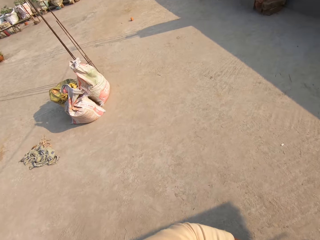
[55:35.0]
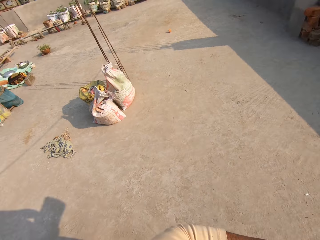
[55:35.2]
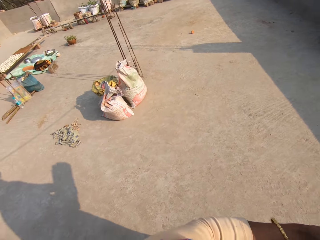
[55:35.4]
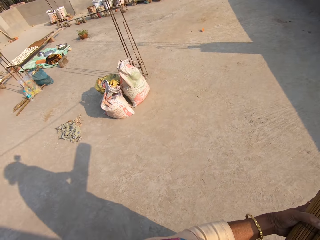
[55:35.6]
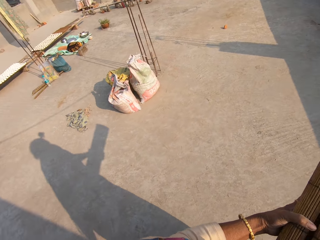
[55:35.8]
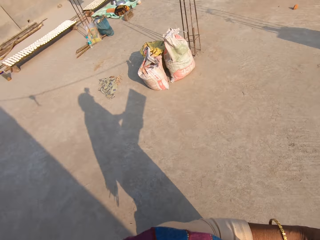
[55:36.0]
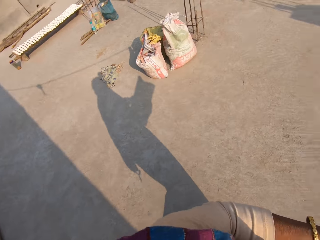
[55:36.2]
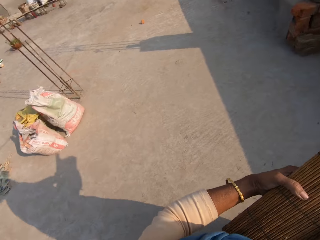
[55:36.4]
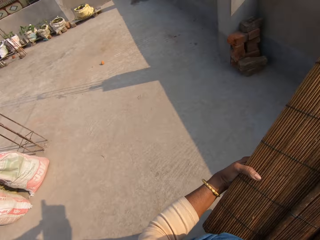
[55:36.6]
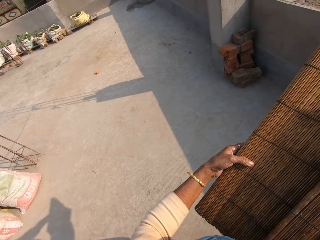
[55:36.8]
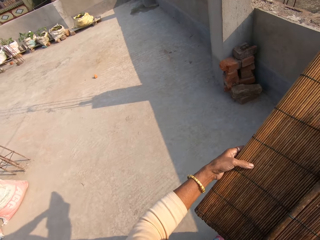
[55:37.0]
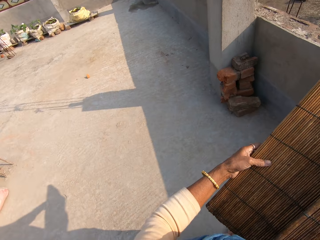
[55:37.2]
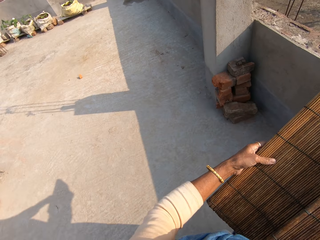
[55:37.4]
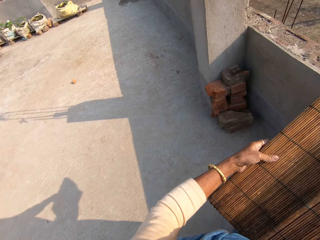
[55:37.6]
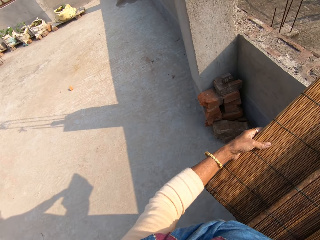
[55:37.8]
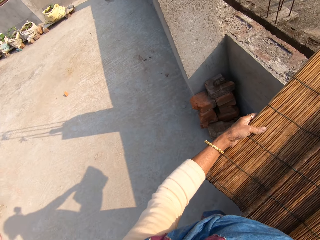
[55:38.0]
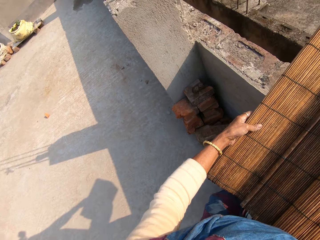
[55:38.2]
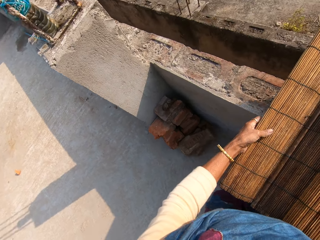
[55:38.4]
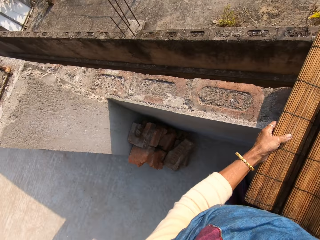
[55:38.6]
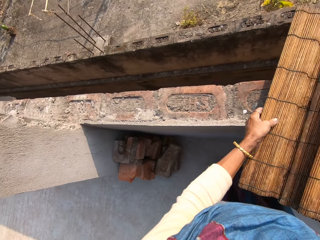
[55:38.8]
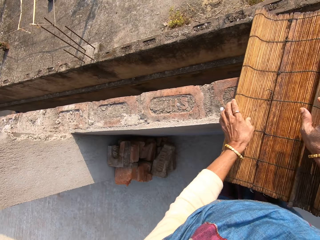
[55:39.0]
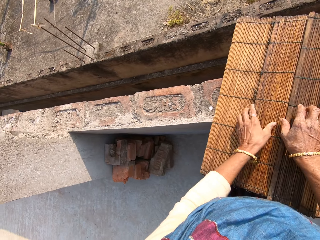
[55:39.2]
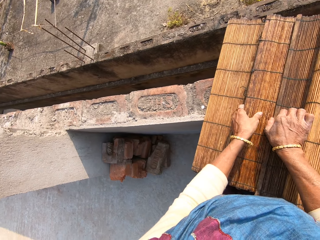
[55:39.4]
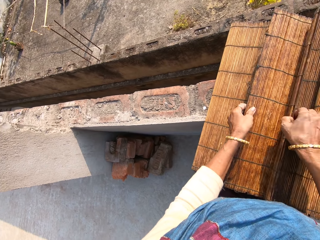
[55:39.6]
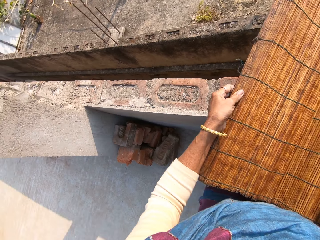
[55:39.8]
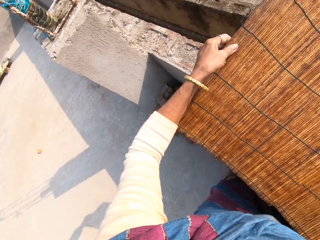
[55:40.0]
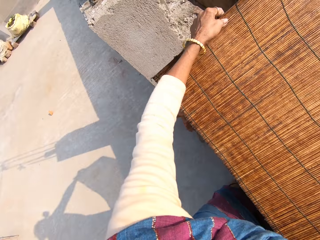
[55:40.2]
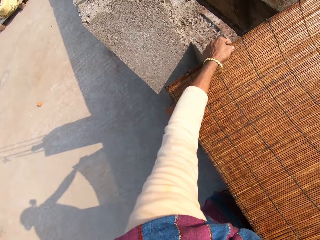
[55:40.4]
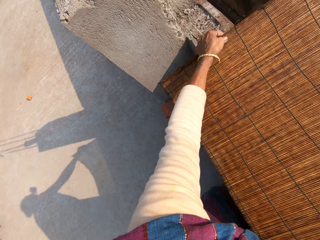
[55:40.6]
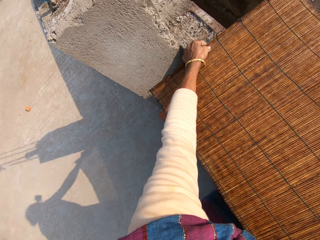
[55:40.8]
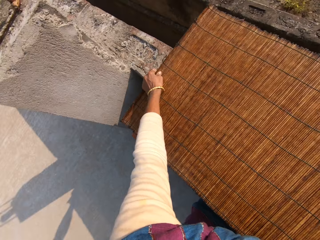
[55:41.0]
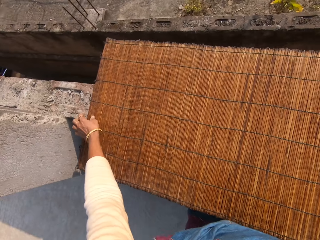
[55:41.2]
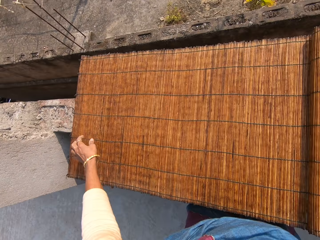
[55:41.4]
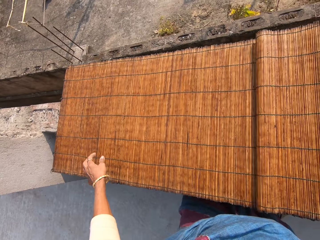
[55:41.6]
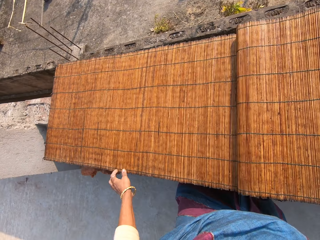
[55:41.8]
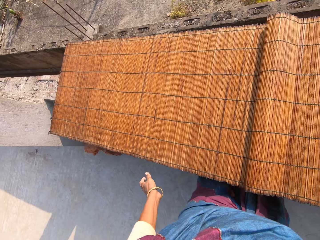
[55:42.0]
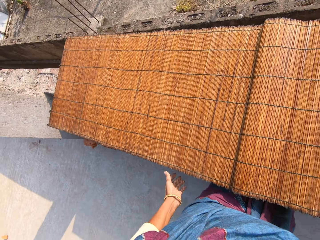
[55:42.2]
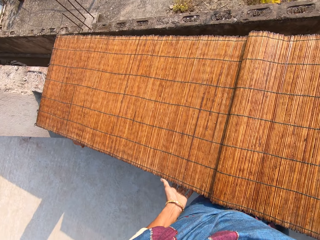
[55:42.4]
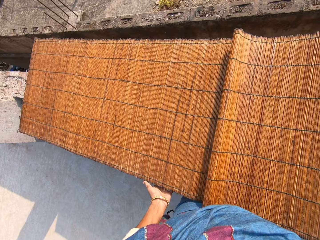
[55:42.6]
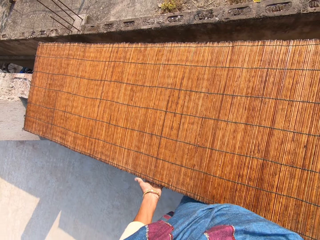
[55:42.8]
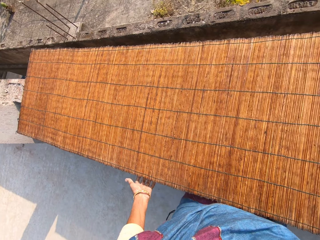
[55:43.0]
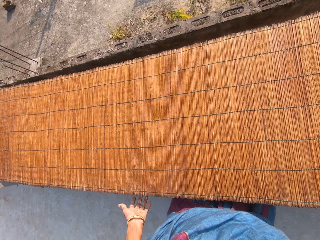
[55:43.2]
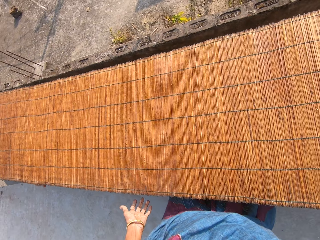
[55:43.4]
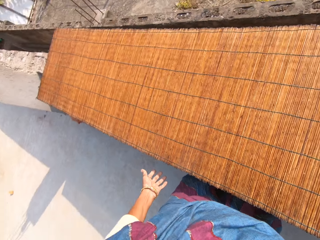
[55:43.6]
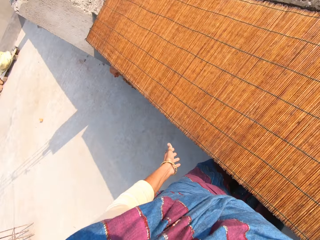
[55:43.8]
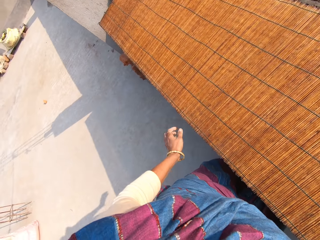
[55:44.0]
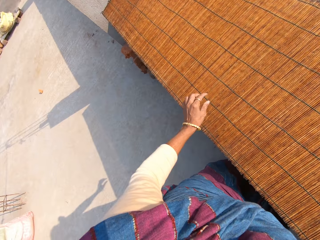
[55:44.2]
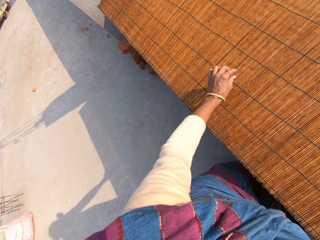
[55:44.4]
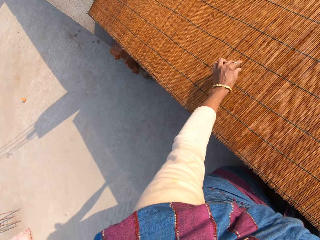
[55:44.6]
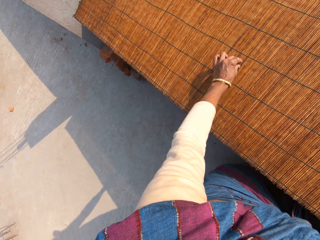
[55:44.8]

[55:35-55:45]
The camera wearer walks around. They spread the mat on the wall with both hands. They drop the mat.

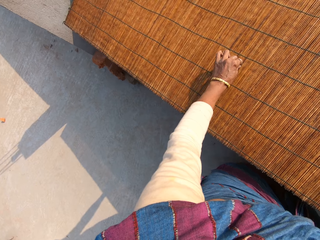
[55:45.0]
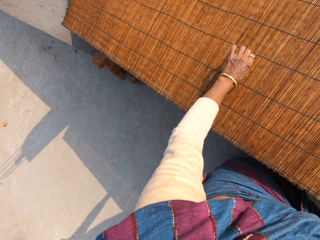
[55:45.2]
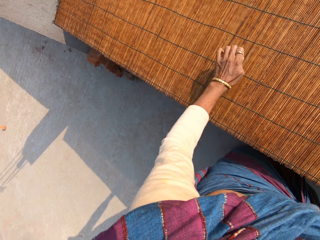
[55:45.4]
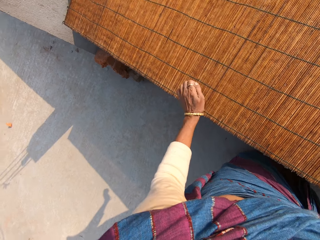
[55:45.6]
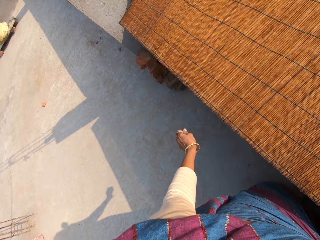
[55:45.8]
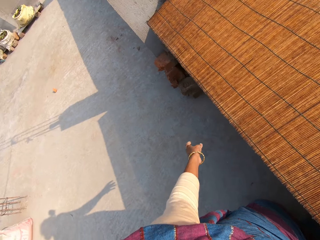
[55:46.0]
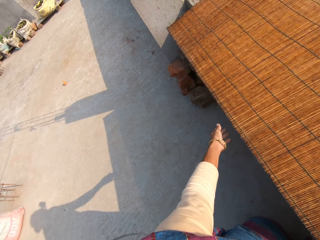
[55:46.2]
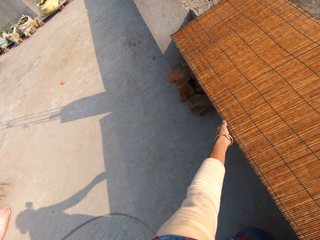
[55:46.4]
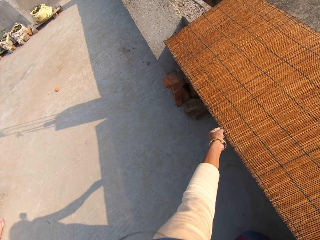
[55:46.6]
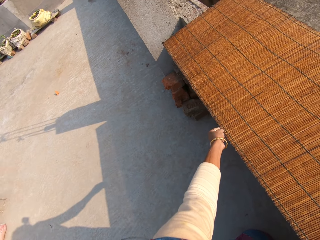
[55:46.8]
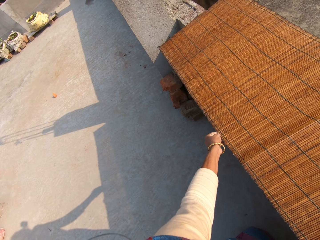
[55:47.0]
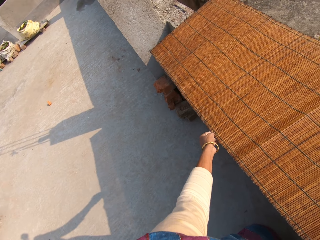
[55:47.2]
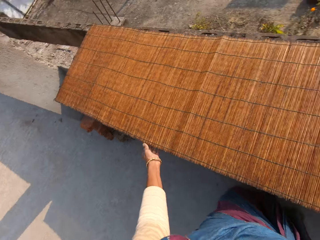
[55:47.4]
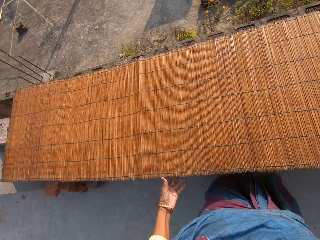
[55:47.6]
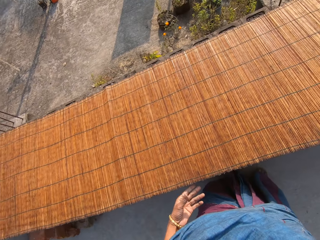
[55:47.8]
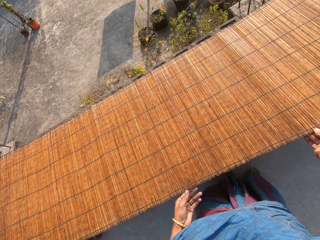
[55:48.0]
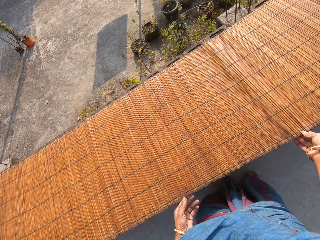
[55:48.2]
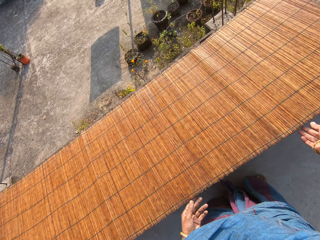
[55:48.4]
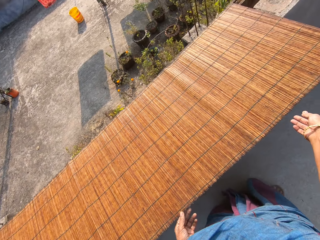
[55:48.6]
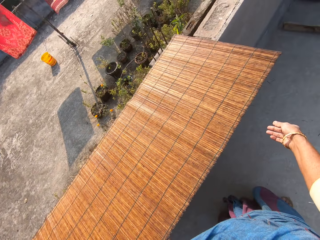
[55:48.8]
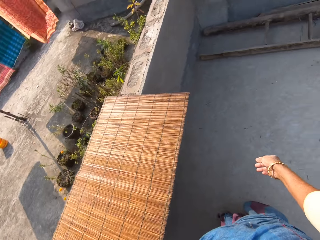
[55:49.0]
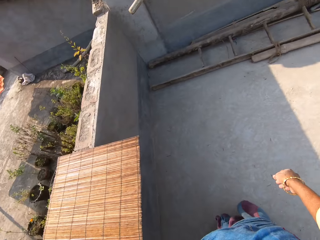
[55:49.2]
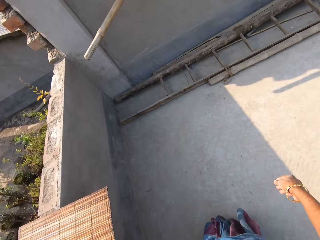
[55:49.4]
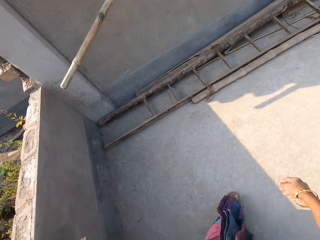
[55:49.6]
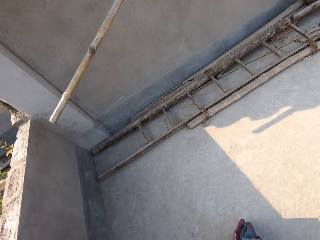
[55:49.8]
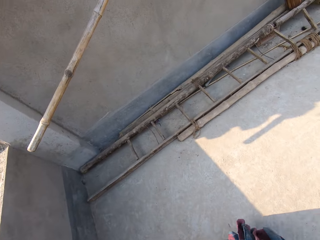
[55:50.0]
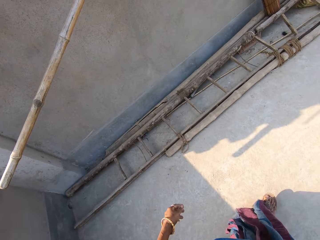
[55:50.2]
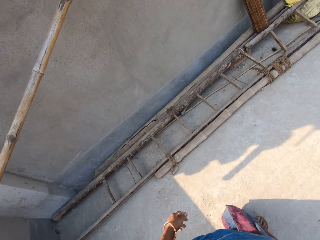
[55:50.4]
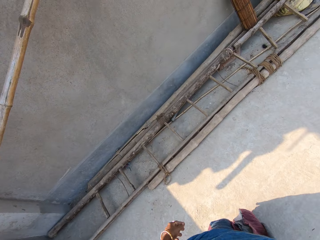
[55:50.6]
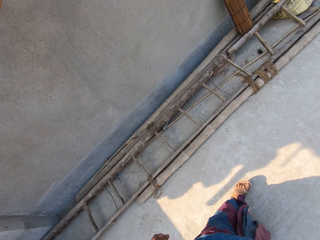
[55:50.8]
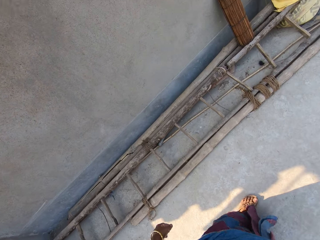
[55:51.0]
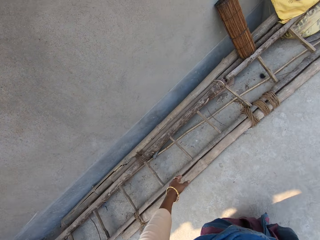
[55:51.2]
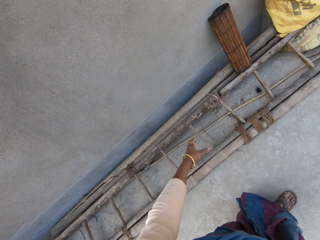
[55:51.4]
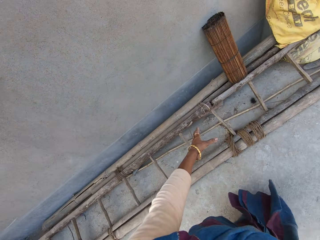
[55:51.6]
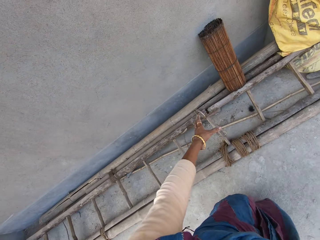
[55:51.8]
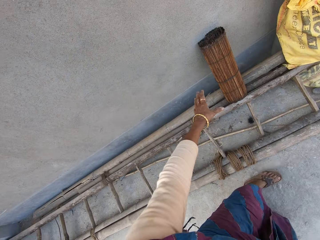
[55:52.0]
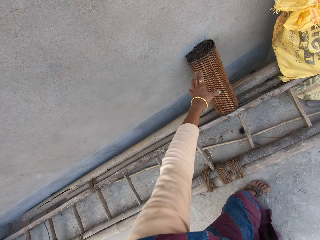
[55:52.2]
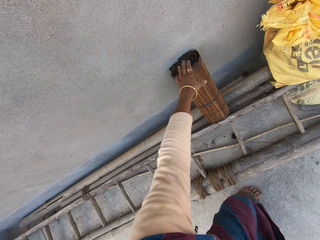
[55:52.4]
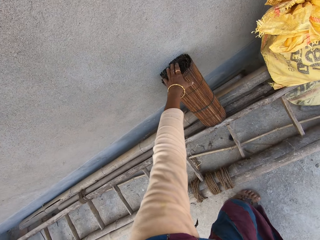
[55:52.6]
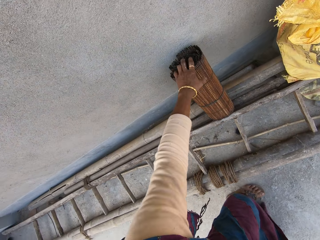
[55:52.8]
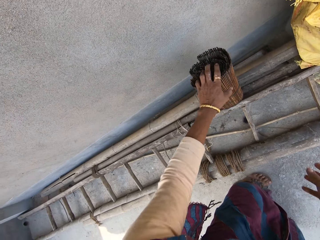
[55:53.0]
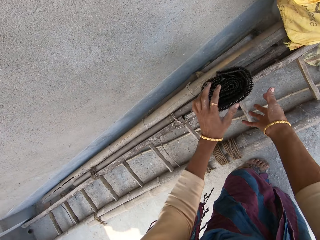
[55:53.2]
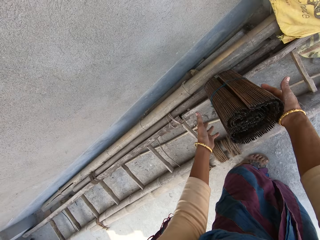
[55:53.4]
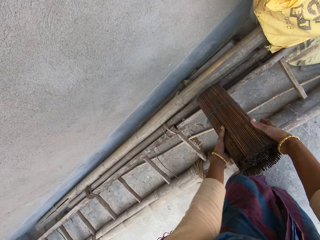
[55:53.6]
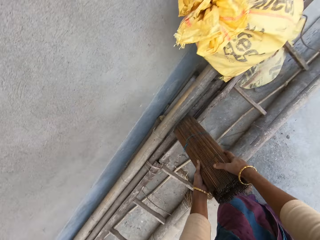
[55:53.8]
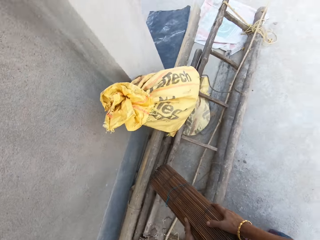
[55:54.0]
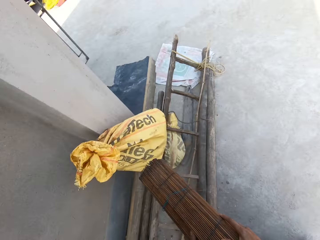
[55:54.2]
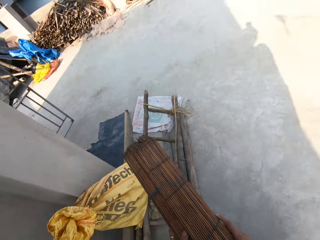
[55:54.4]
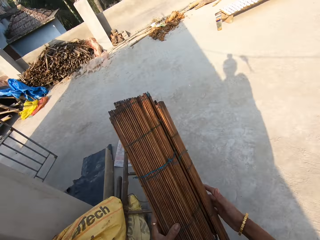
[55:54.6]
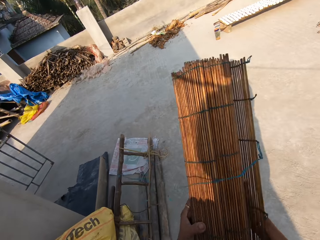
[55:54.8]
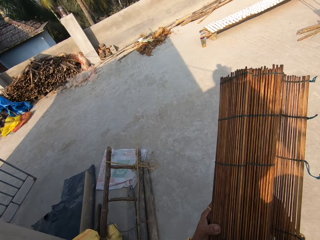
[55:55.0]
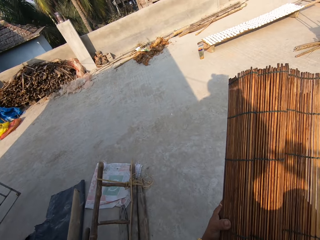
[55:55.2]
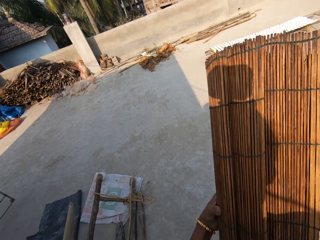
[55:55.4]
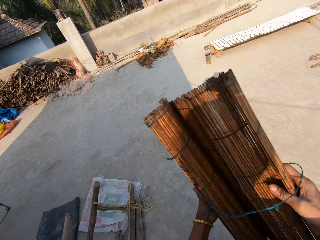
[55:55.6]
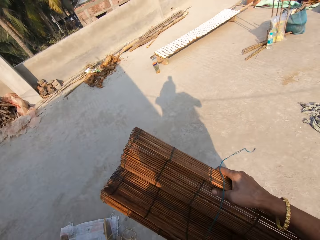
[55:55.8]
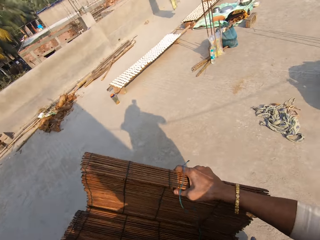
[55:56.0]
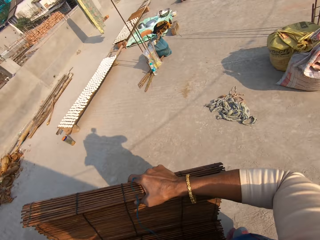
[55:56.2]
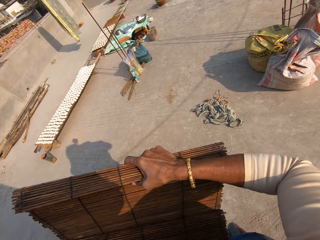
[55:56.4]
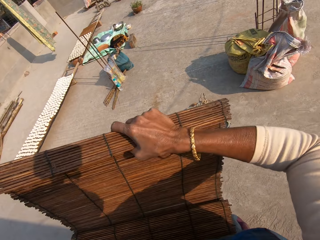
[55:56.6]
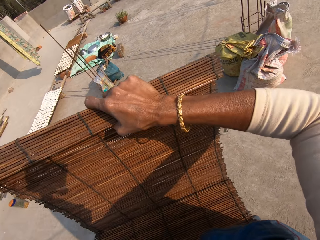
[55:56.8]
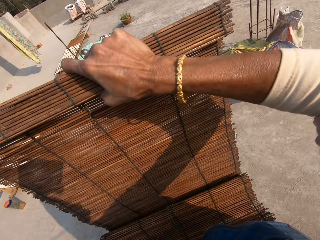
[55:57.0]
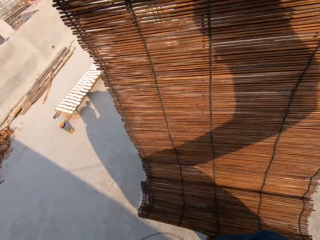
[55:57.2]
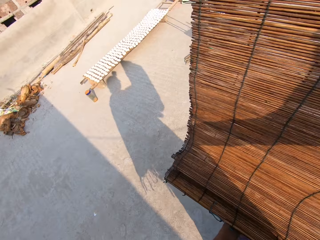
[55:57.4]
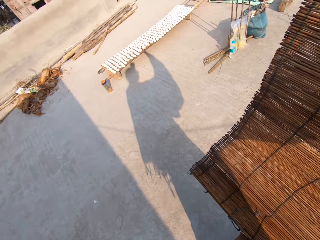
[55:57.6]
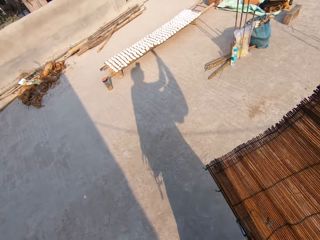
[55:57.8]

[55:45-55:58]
The camera wearer removes dirt from the mat with her left hand. She picks something. She drops something. She holds the mat. She removes her hand from the mat. She holds the mat. She walks around. She picks a mat from the wall side with both hands. She unrolls the mat. She spreads the mat with both hands.
